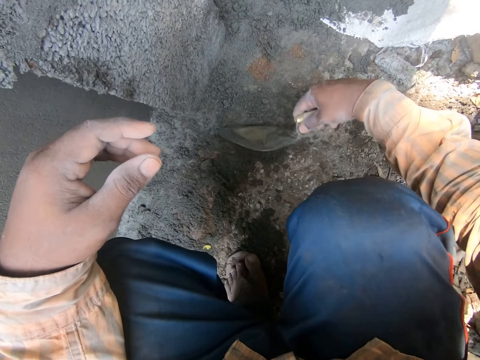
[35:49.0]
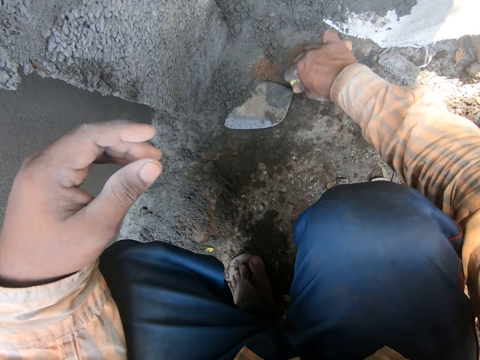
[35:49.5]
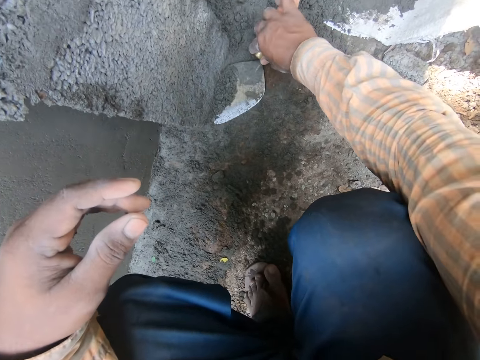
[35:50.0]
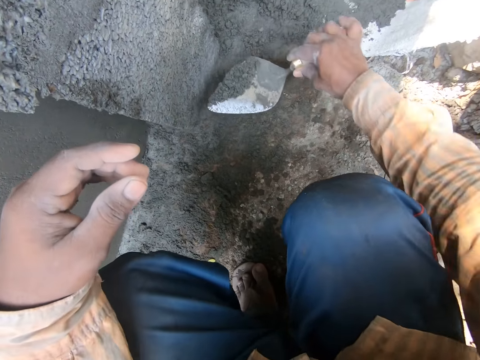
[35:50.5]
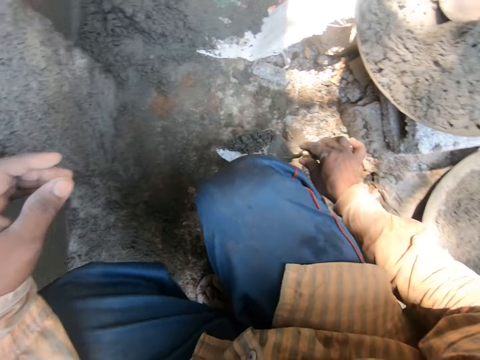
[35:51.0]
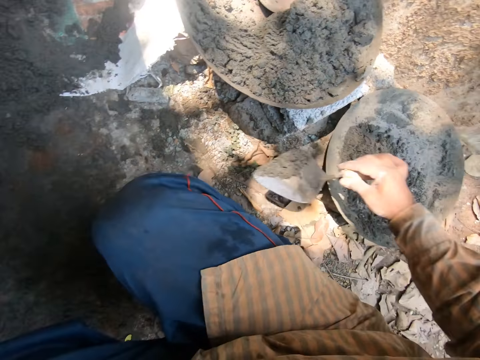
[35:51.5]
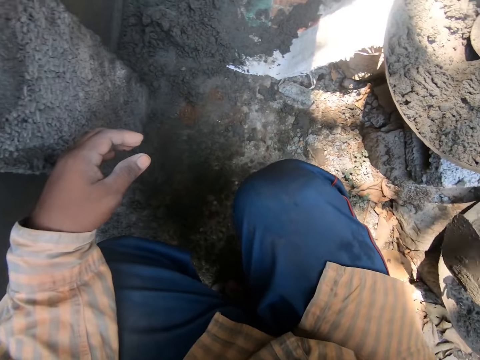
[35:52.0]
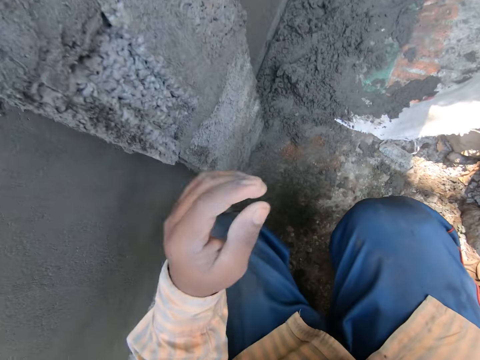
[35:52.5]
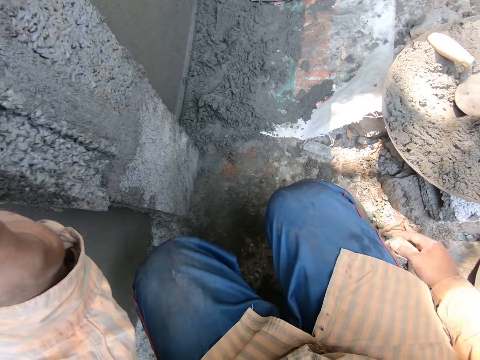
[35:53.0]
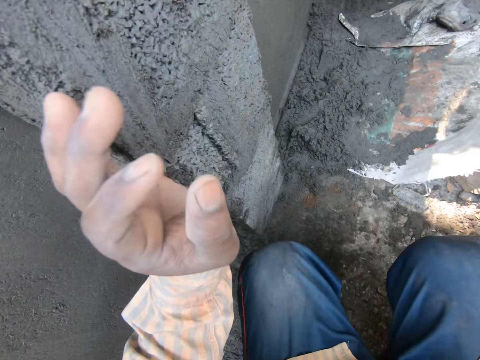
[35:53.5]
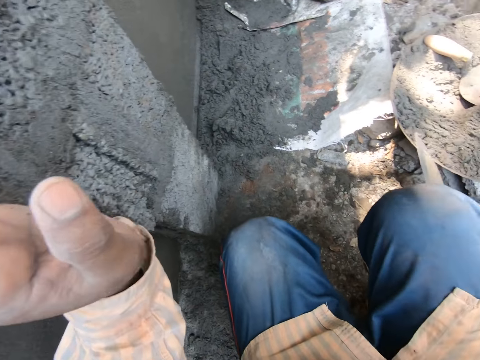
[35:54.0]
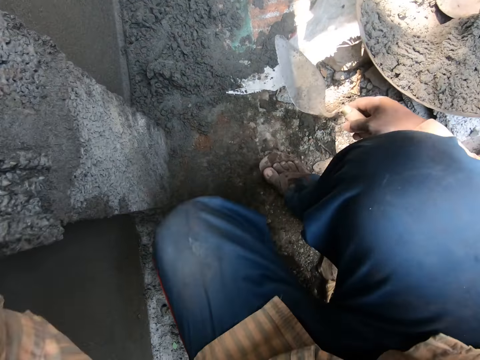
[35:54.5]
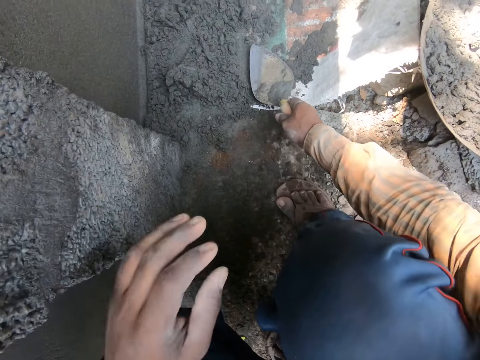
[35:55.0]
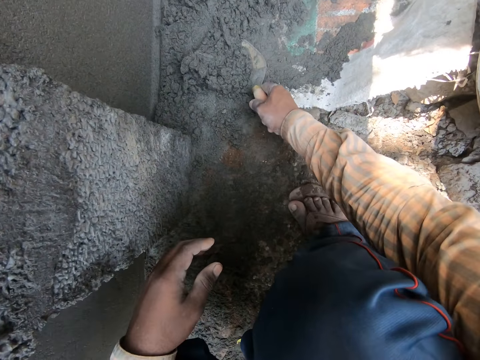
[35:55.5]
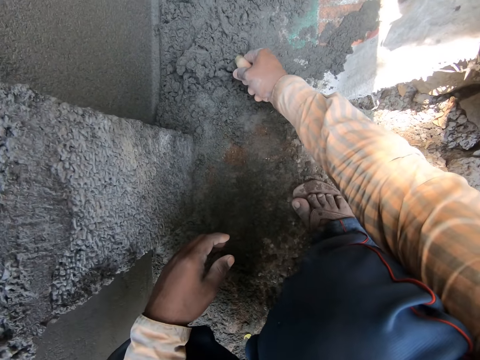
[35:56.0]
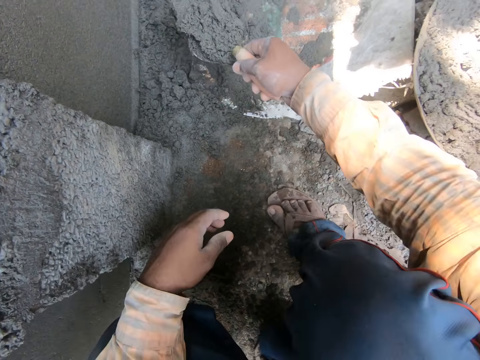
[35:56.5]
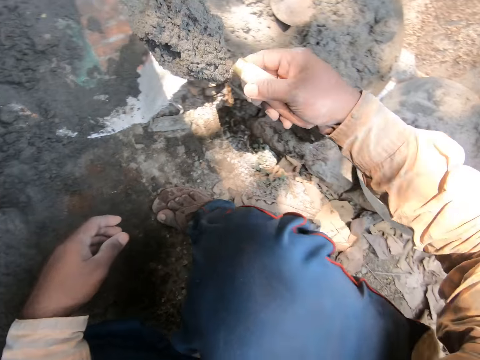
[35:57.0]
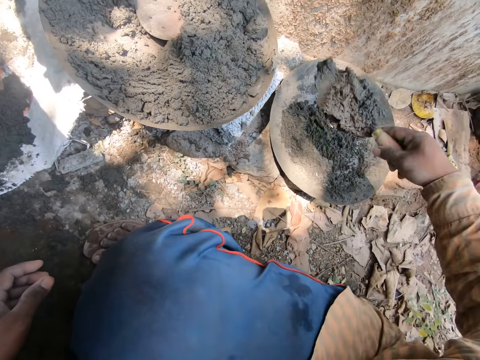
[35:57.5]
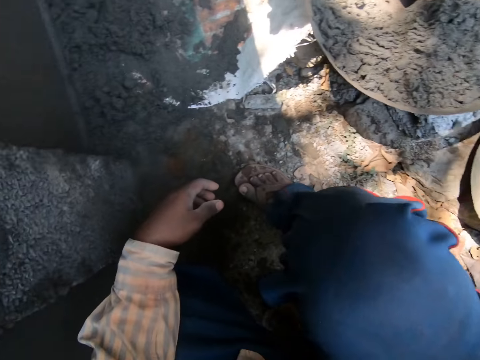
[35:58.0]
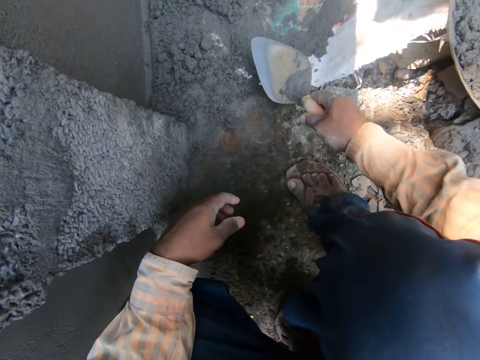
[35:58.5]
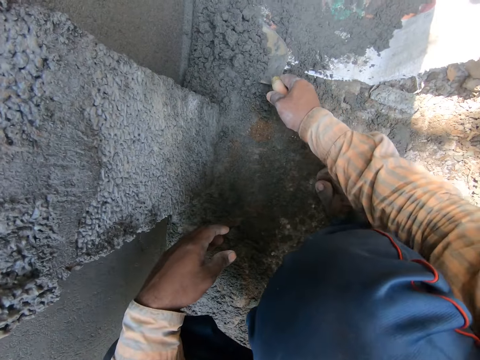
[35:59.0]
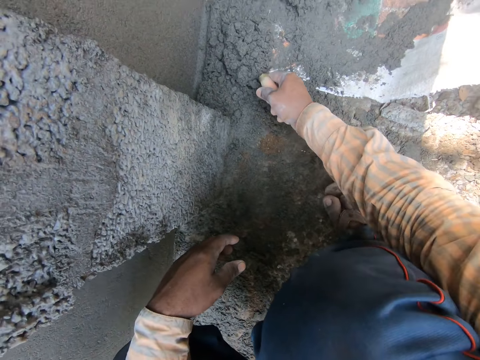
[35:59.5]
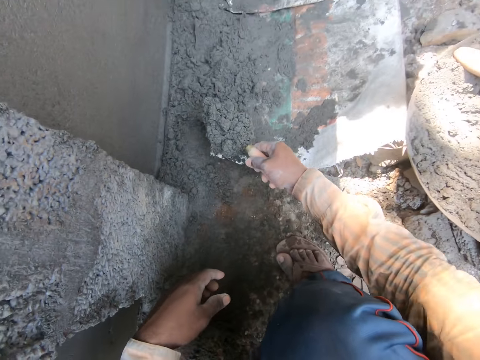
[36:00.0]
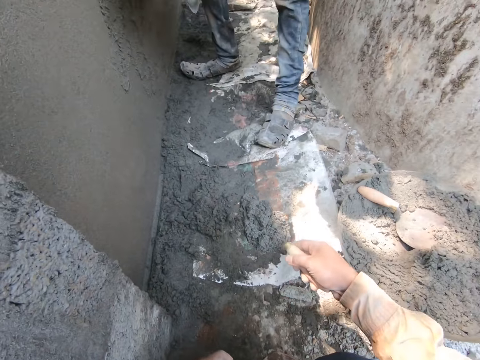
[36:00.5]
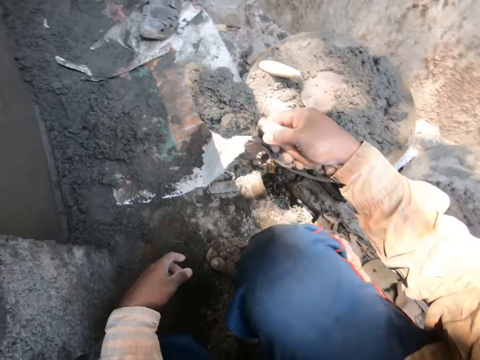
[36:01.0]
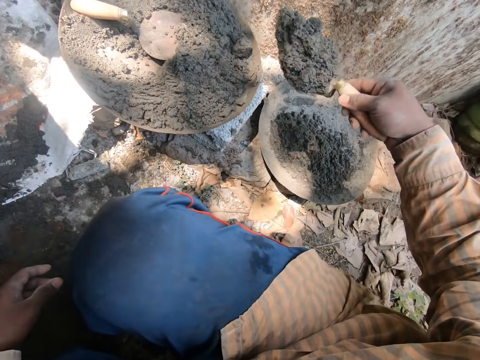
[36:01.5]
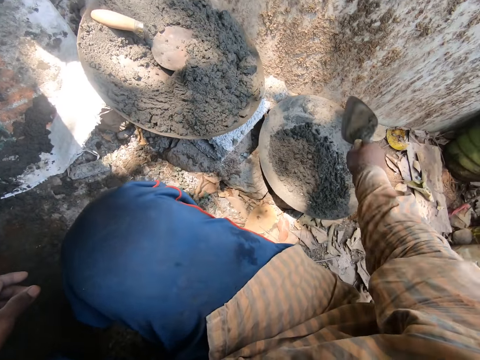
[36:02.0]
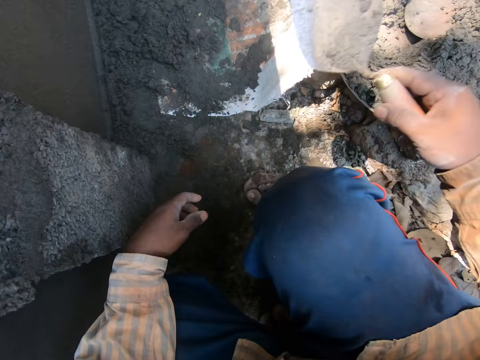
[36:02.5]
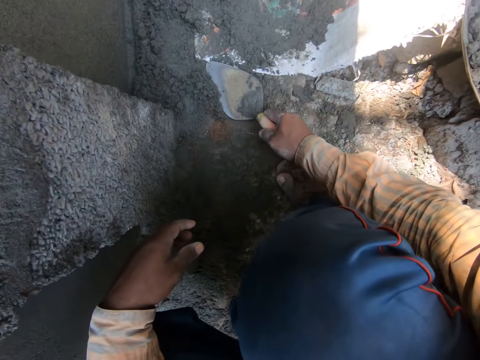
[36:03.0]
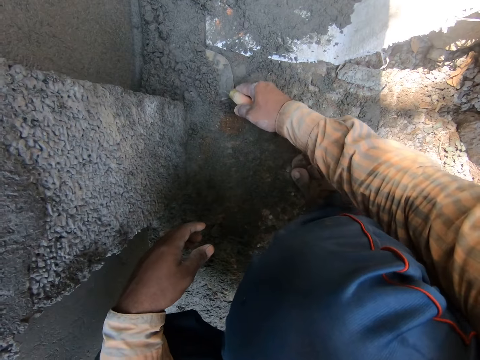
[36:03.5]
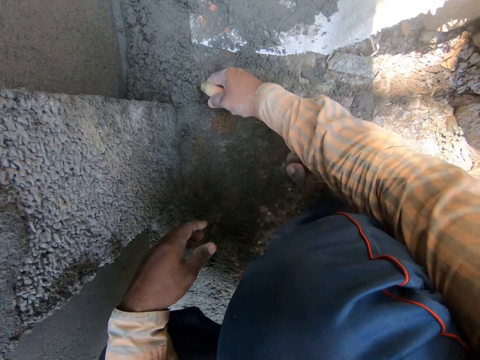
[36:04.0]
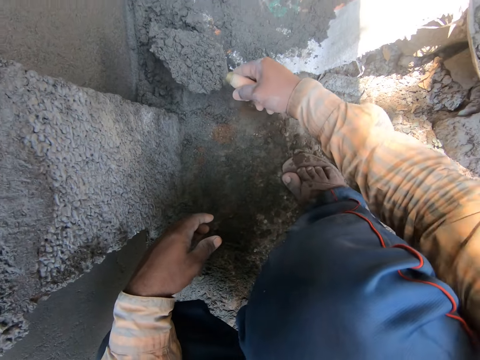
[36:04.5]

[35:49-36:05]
The camera wearer scoops cement mixture from the ground with the trowel in his right hand. He pours the cement mixture in the tray on the block with the trowel in his right hand. He places his left hand on the wall. He scoops the cement mixture from the ground with the trowel in his right hand. He pours the cement mixture in the tray on the block with the trowel in his right hand. He scoops the cement mixture from the ground with the trowel in his right hand. He pours the cement mixture in the tray on the block with the trowel in his right hand. He scoops the cement mixture from the ground with the trowel in his right hand.

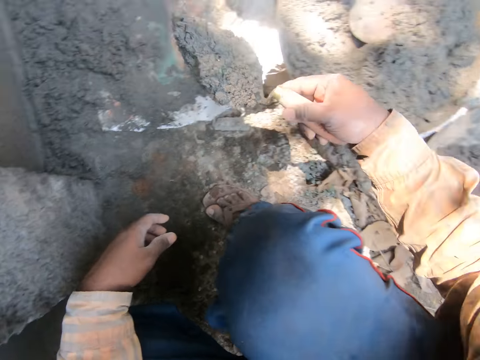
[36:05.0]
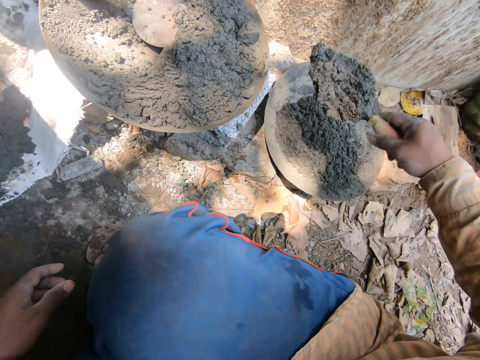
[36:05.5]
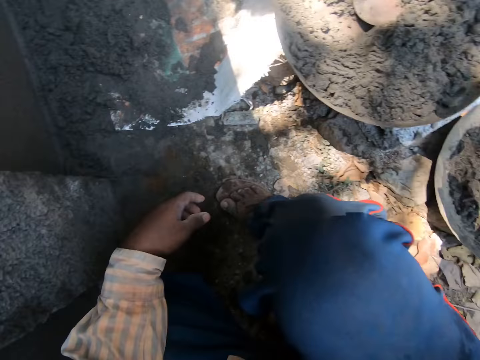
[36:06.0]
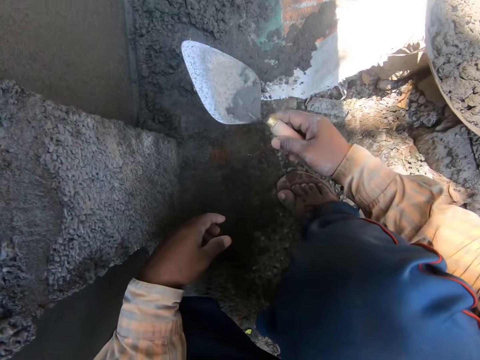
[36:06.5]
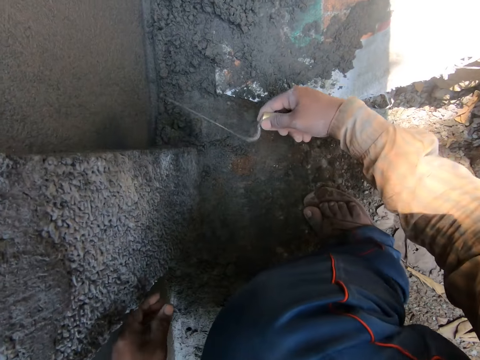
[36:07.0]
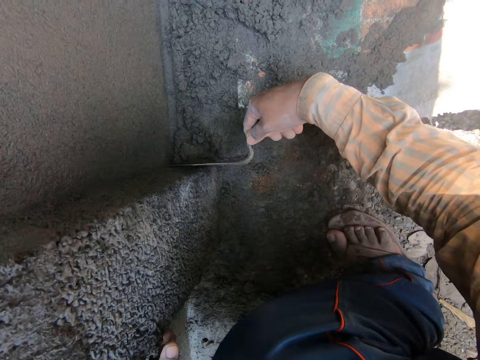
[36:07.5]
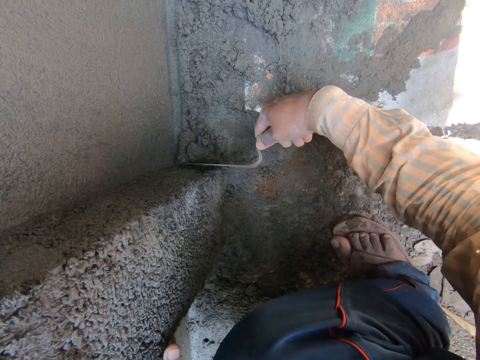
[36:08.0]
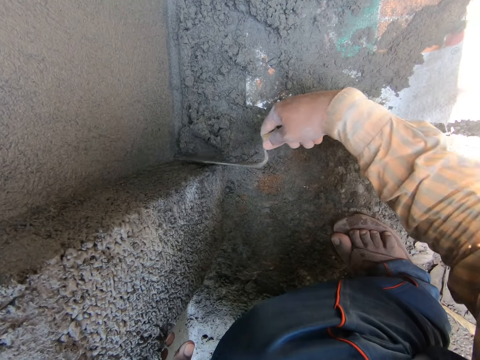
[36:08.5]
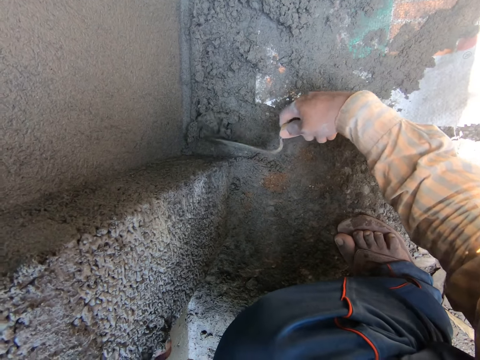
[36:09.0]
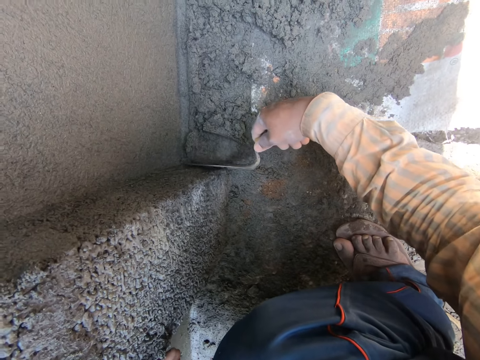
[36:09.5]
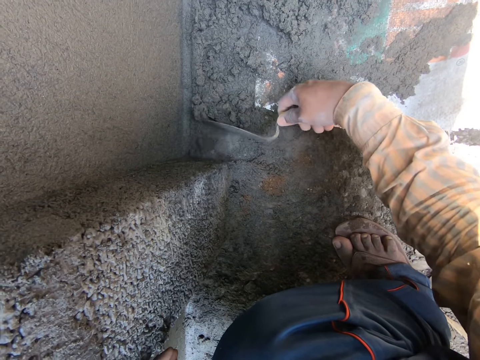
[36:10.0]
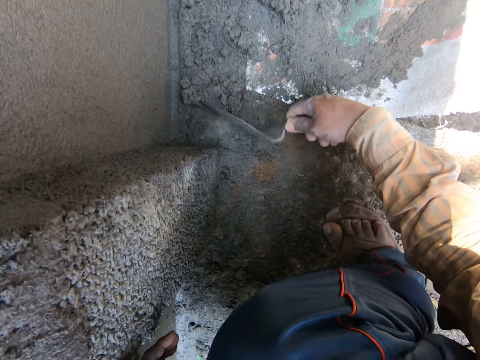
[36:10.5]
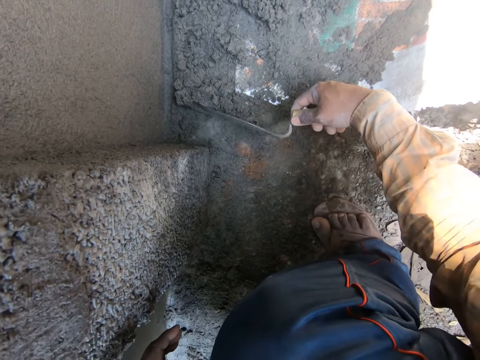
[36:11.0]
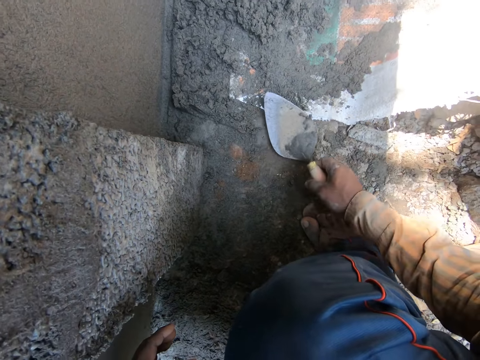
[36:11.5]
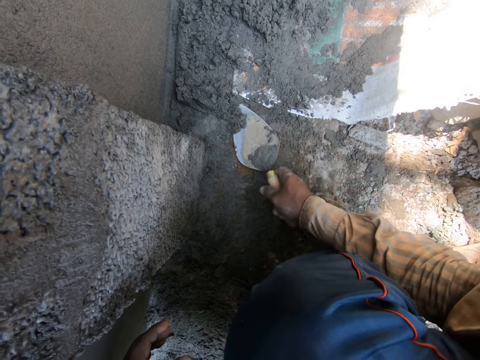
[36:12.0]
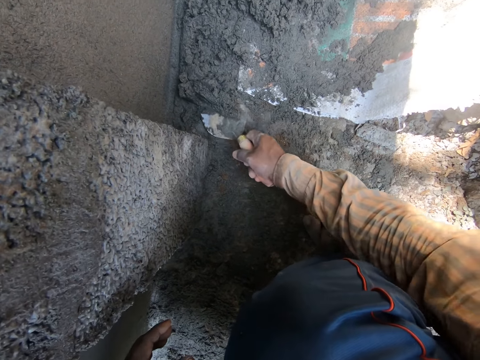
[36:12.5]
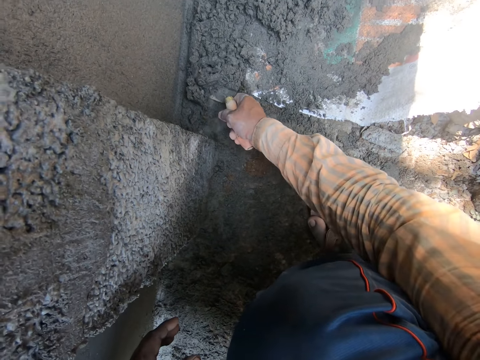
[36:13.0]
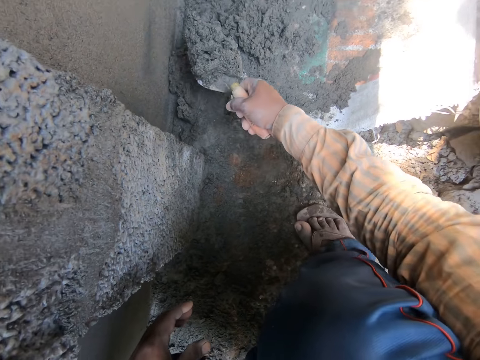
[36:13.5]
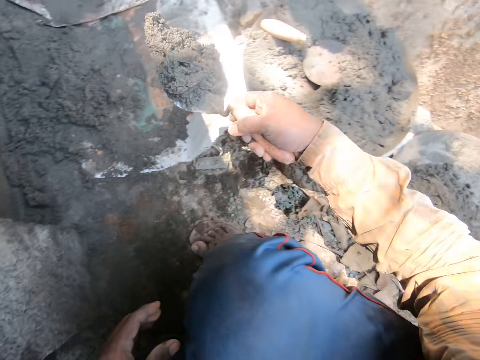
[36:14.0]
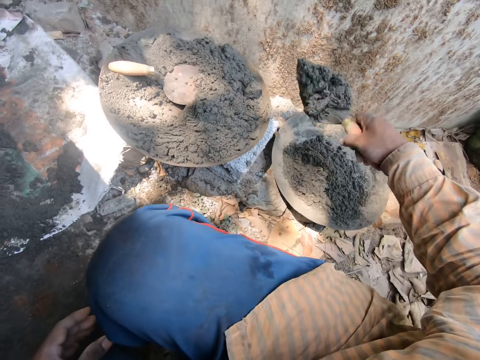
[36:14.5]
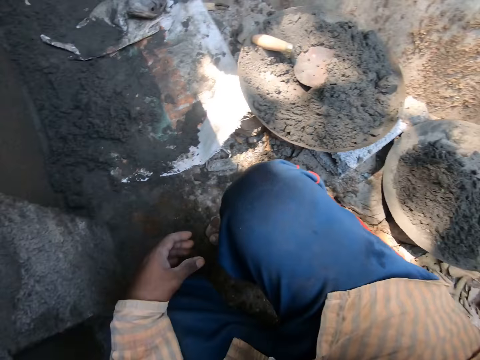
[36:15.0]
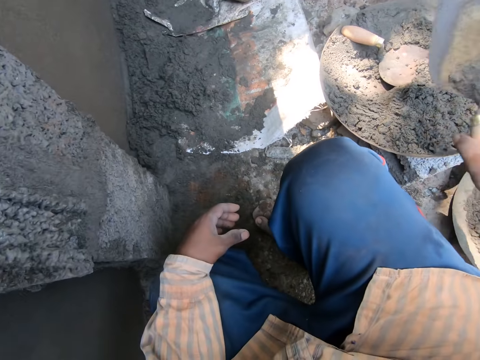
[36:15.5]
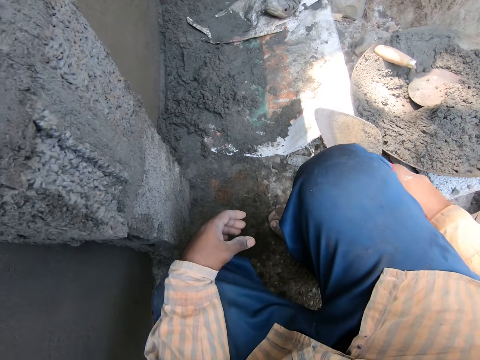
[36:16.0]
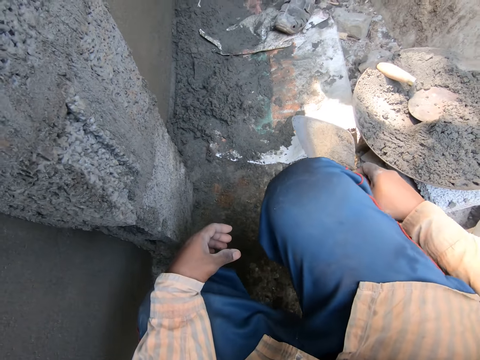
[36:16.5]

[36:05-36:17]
The camera wearer pours the cement mixture in the tray on the block with the trowel in his right hand. He gathers the cement mixture on the ground with the trowel in his right hand. He scoops the cement mixture from the ground with the trowel in his right hand. He pours the cement mixture in the tray on the block with the trowel in his right hand.
